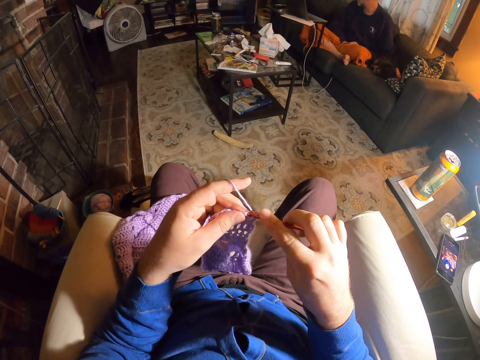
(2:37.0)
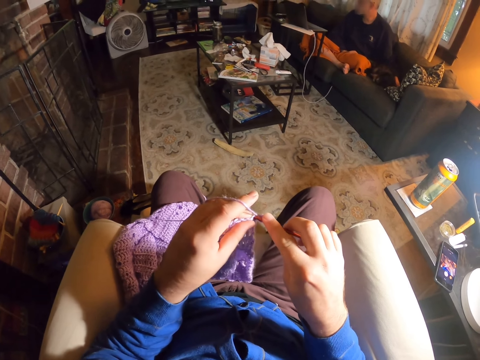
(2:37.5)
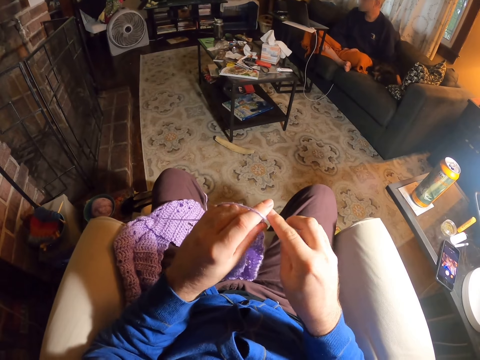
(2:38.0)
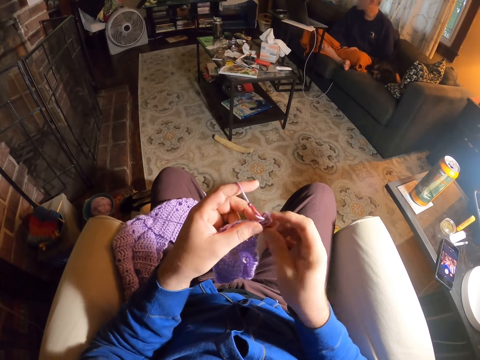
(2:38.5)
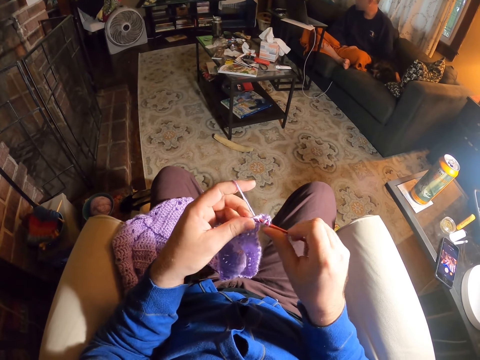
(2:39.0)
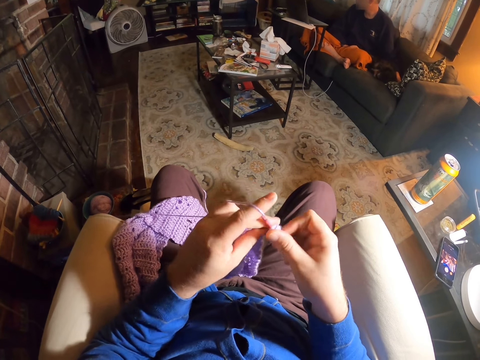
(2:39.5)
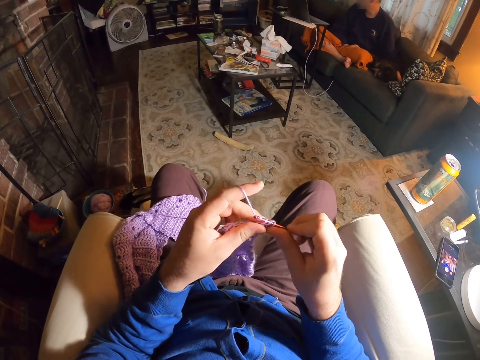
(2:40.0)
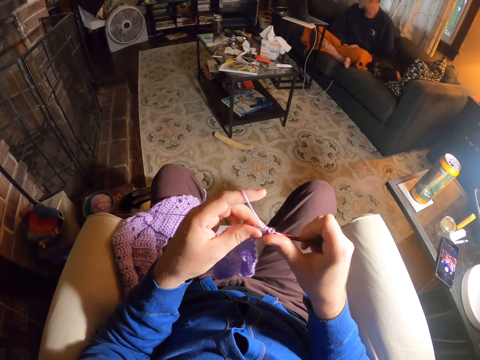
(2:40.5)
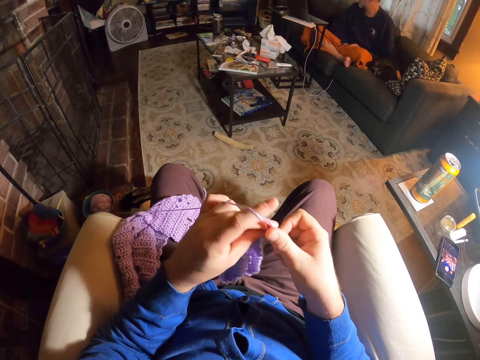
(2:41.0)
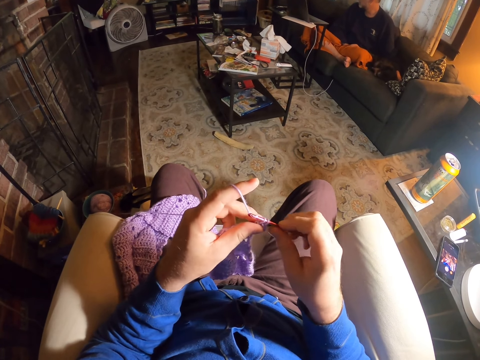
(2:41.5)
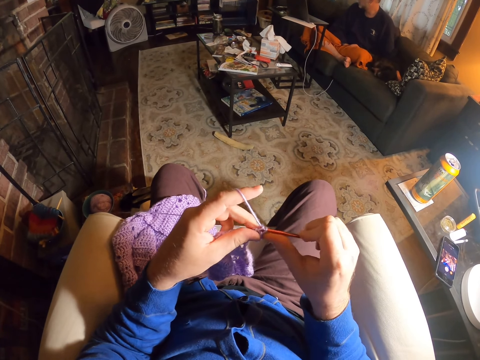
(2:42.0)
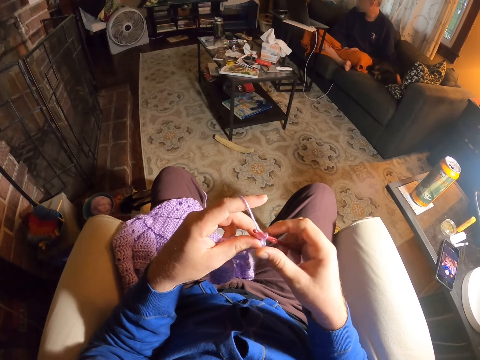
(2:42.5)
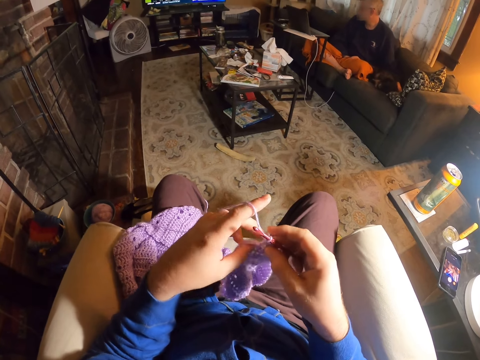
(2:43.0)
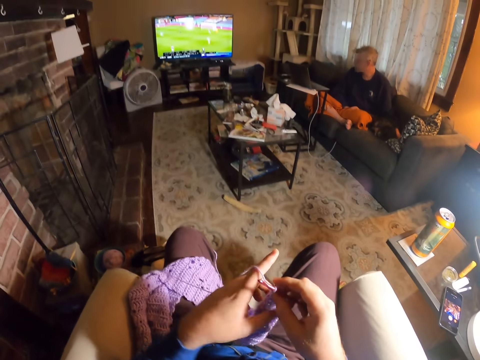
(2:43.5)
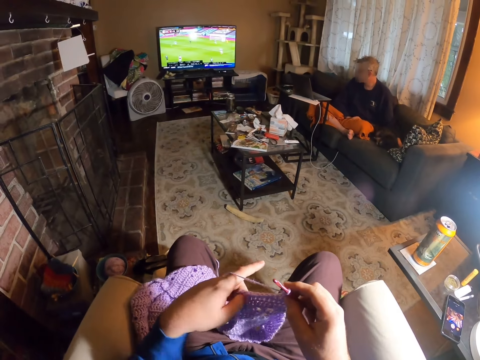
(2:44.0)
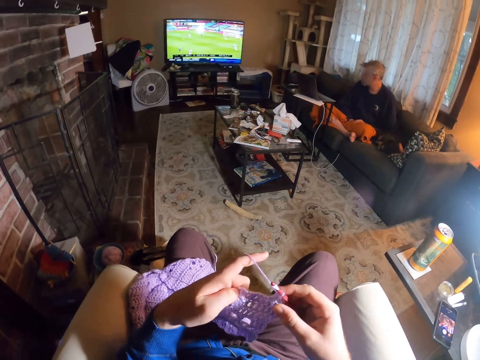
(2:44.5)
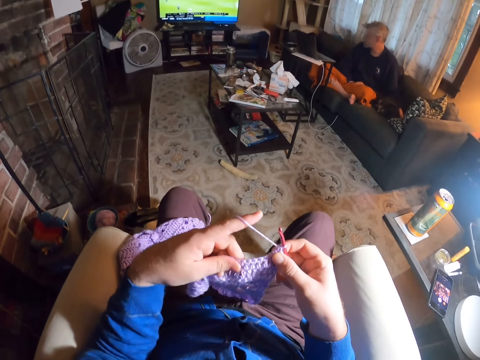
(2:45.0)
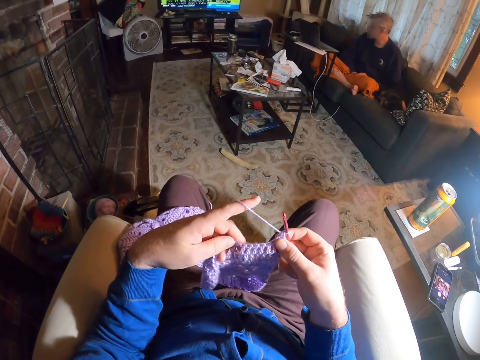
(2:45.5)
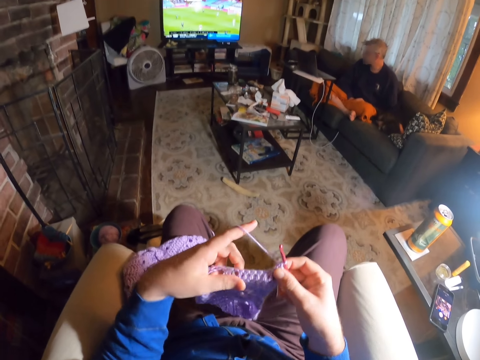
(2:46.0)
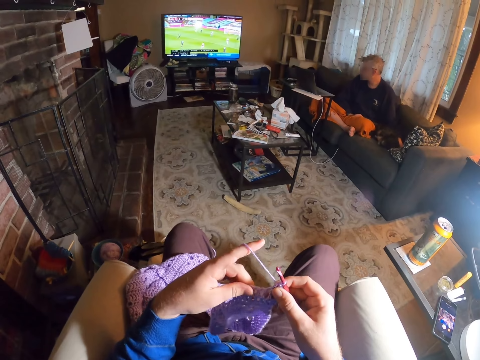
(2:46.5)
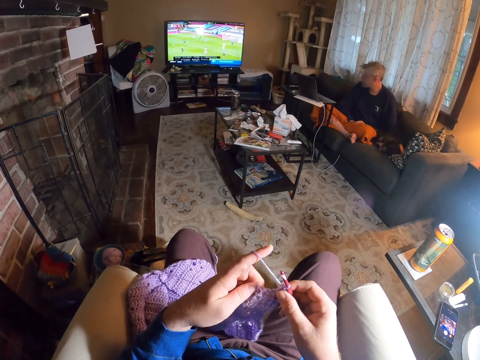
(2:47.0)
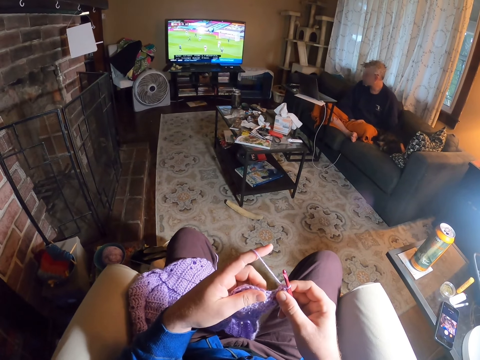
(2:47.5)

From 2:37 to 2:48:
The camera wearer knits the fabric with the crochet needle. They roll thread around the crochet needle. They knit the fabric with the crochet needle. They watch the television. They examine the fabric stitches.

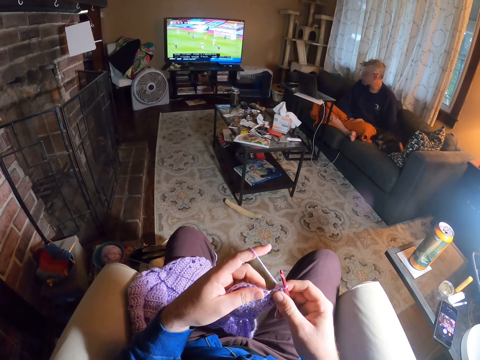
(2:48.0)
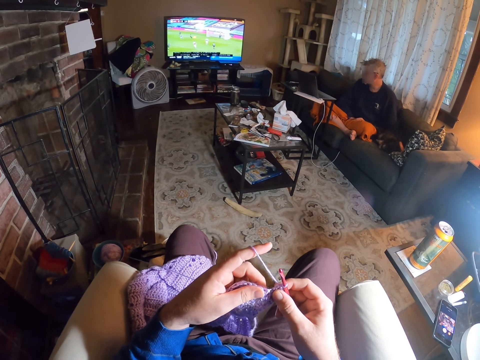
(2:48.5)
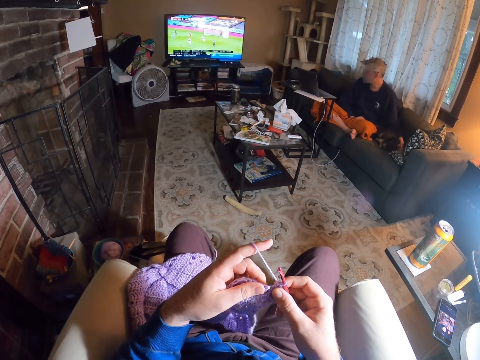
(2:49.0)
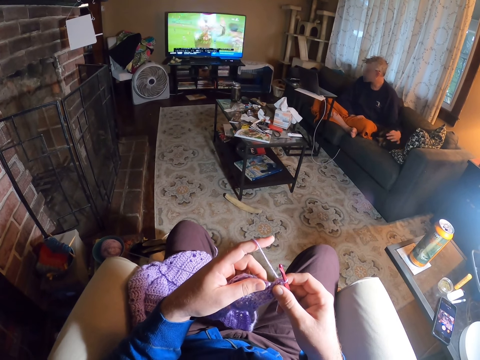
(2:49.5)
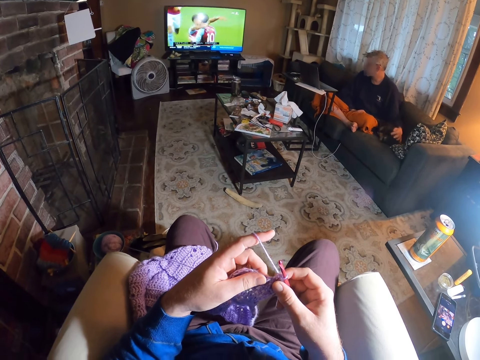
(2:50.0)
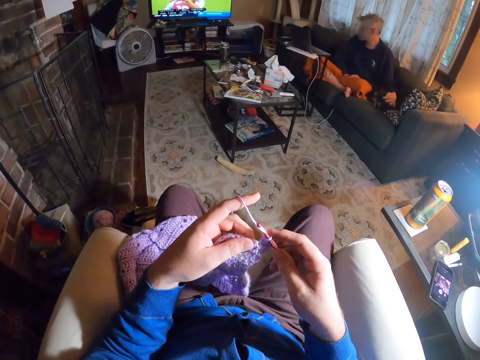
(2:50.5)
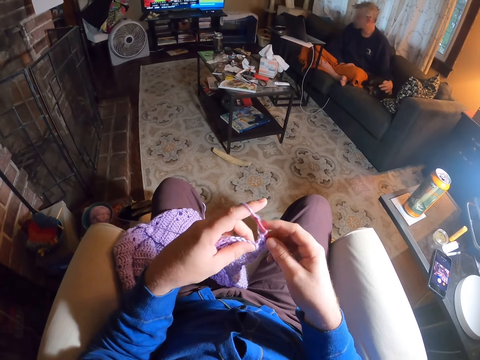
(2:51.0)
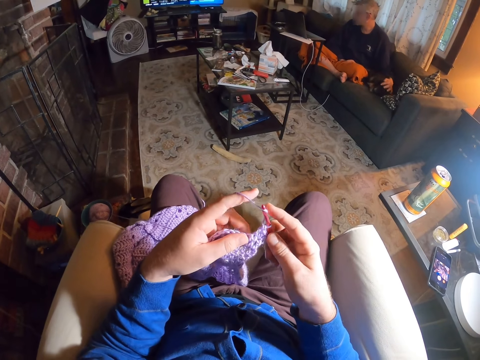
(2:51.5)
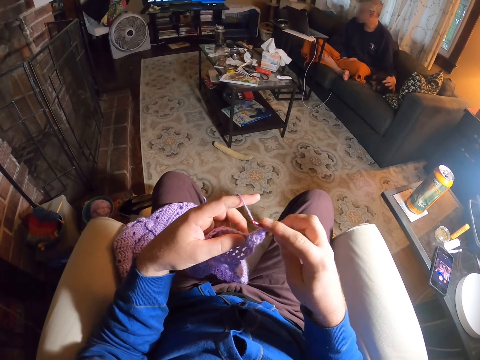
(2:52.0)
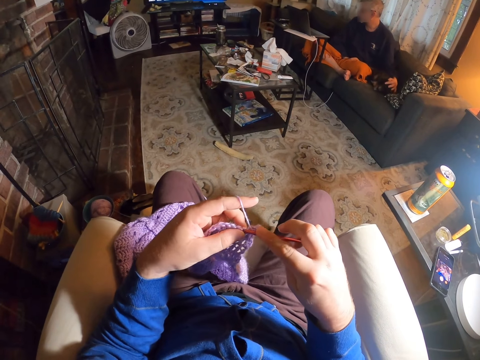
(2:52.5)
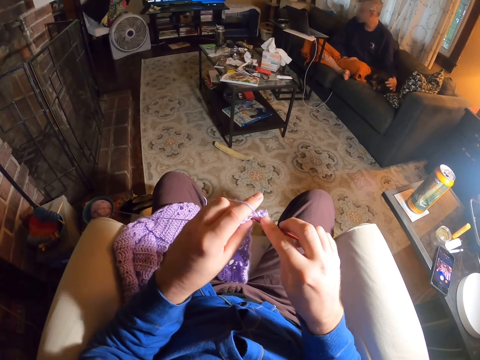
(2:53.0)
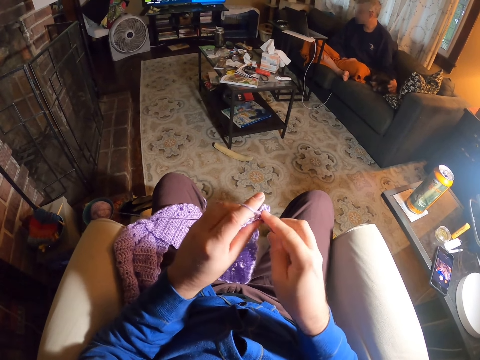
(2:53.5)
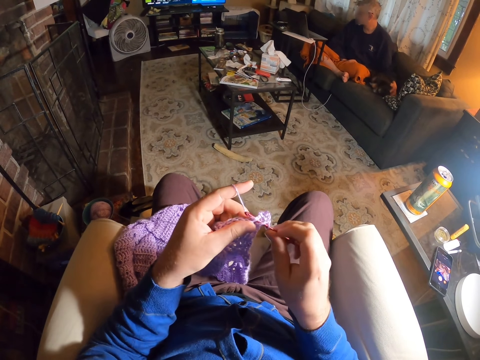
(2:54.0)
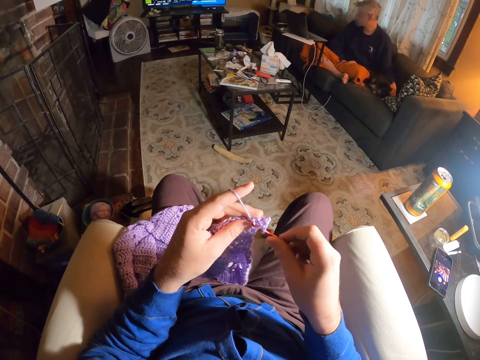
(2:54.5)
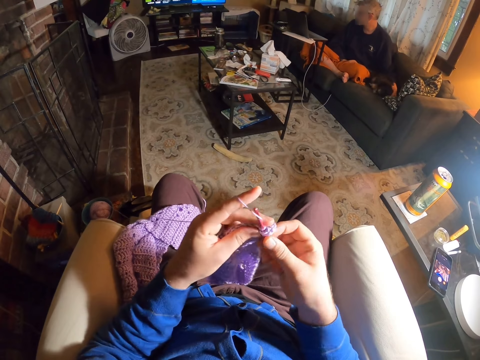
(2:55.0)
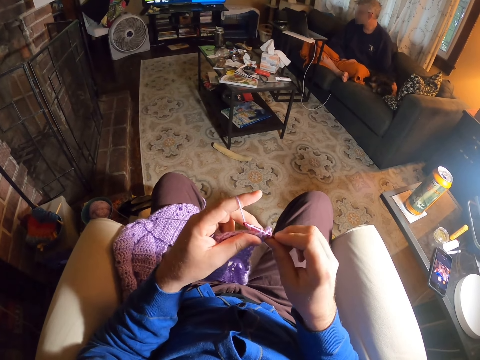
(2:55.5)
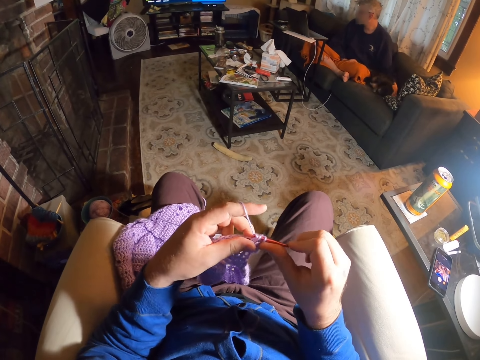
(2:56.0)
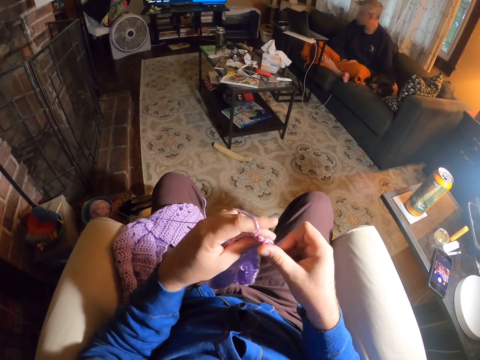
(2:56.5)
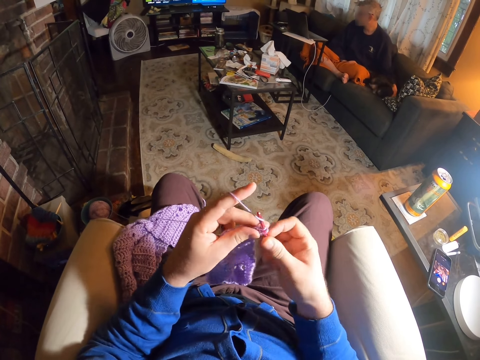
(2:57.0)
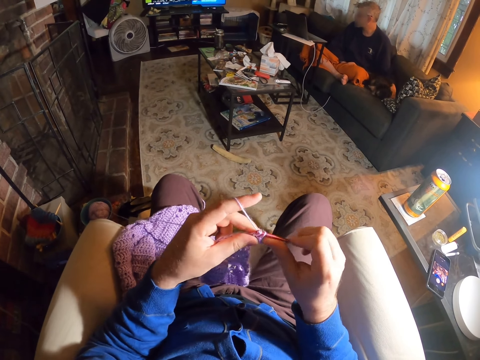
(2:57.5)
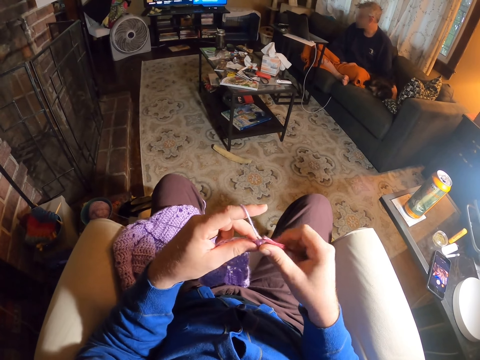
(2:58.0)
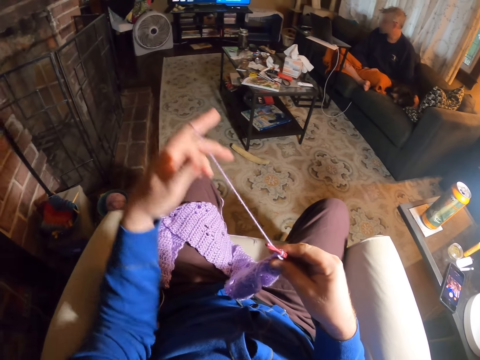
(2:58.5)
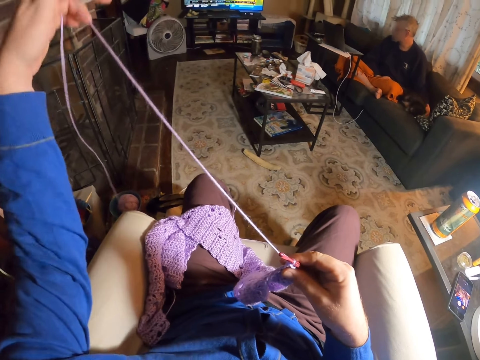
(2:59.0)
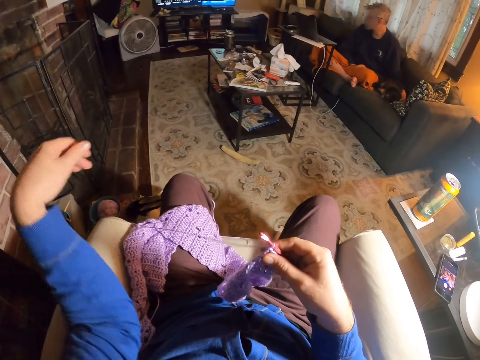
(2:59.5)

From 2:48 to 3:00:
The camera wearer rolls thread around the crochet needle. They knit the fabric with the crochet needle. They roll the thread around the crochet needle. They knit the fabric with the crochet needle. They unroll yarn from the hand. They pull the thread.

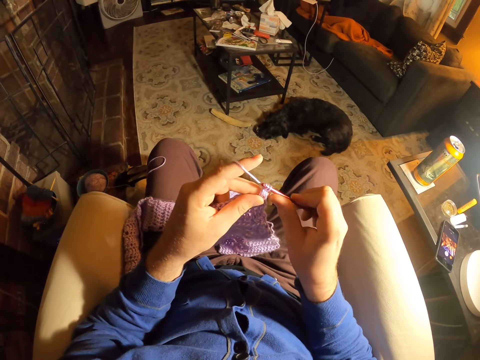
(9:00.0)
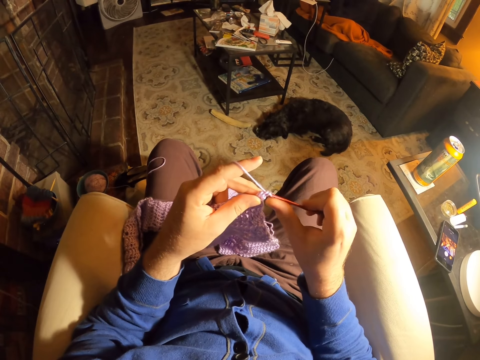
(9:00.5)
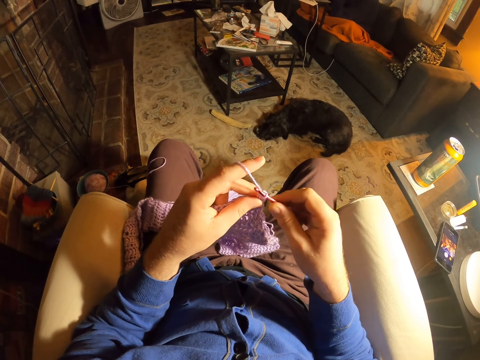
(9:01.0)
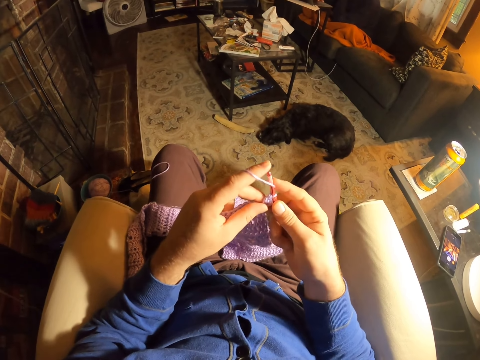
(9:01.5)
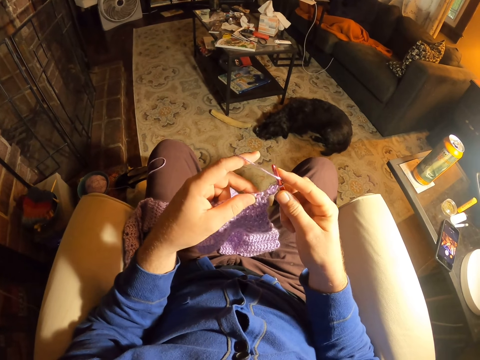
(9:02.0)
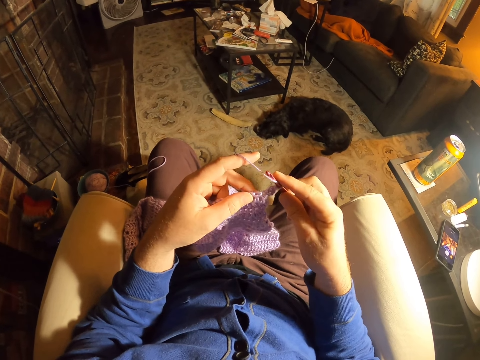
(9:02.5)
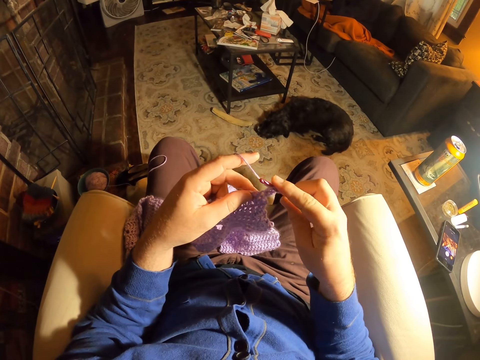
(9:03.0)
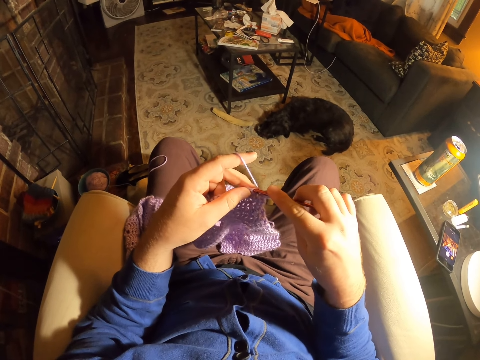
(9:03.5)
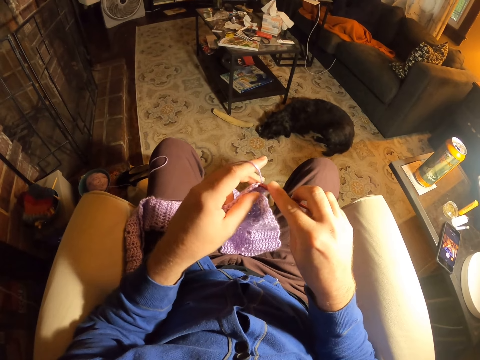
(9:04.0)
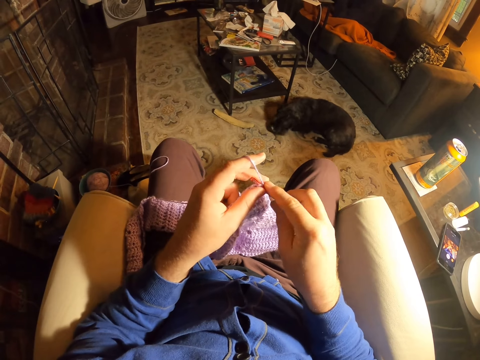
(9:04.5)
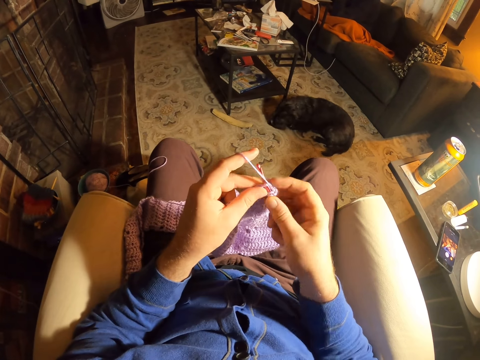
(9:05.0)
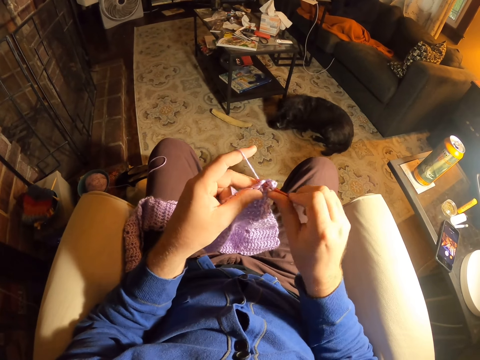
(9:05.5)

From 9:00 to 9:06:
The camera wearer rolls thread around the crochet needle. They knit a fabric with the crochet needle.
